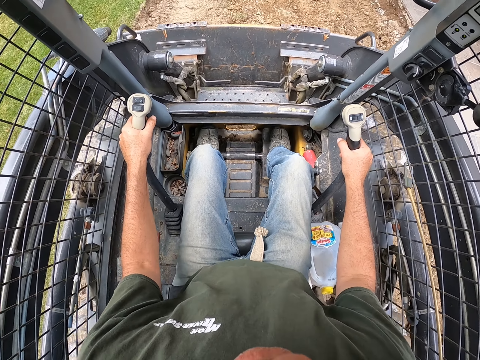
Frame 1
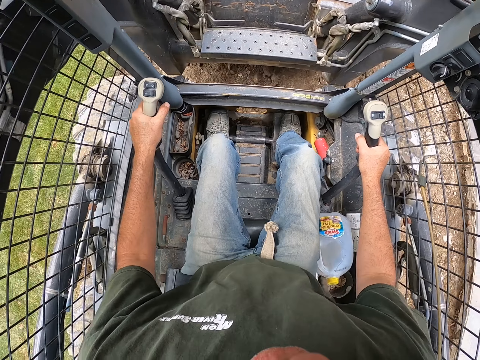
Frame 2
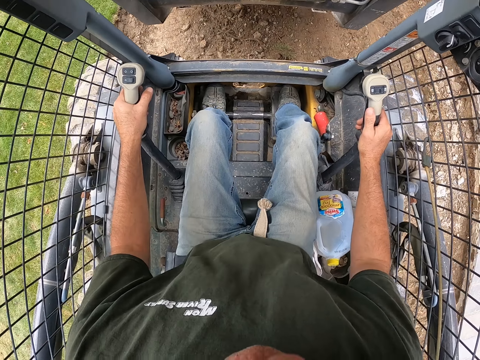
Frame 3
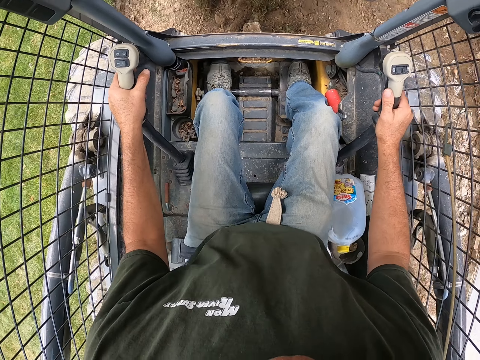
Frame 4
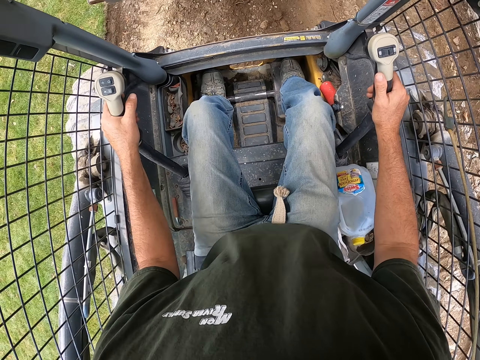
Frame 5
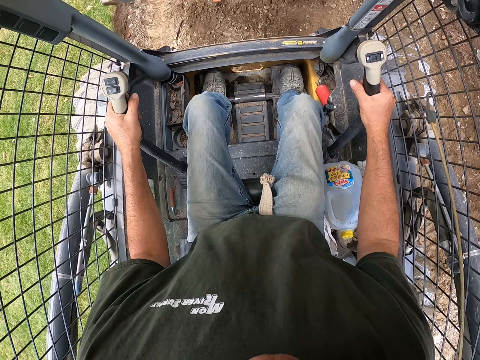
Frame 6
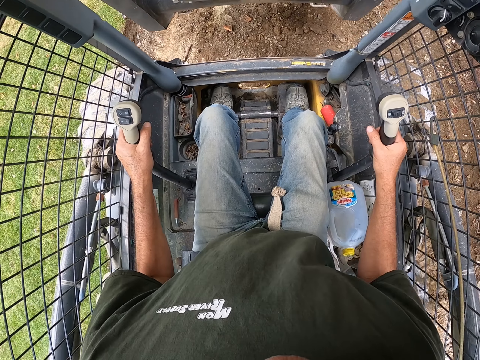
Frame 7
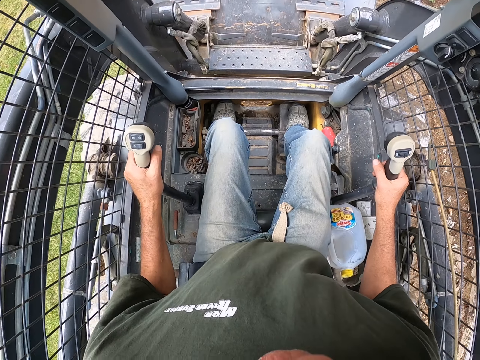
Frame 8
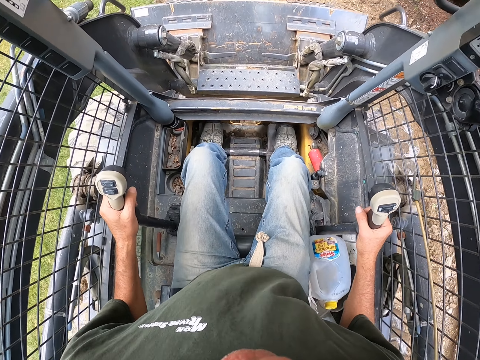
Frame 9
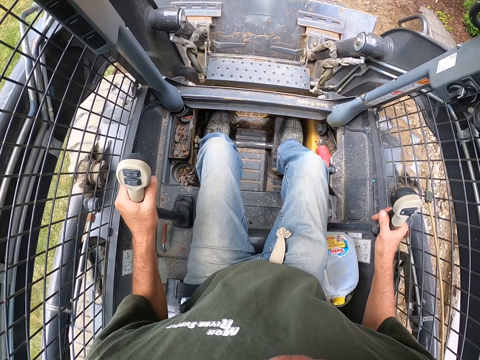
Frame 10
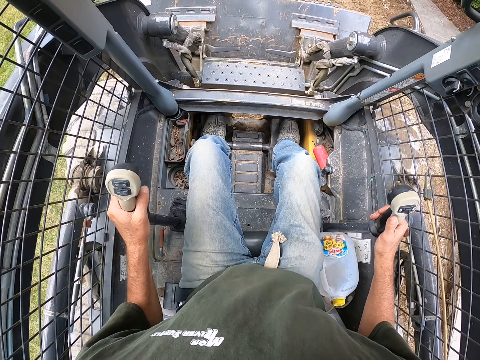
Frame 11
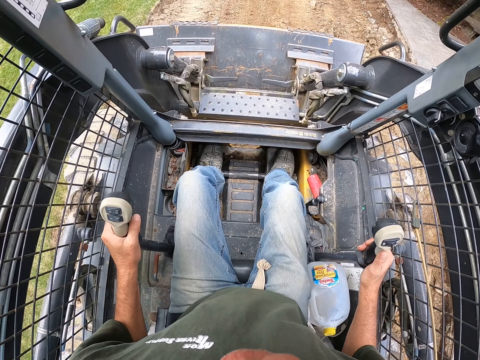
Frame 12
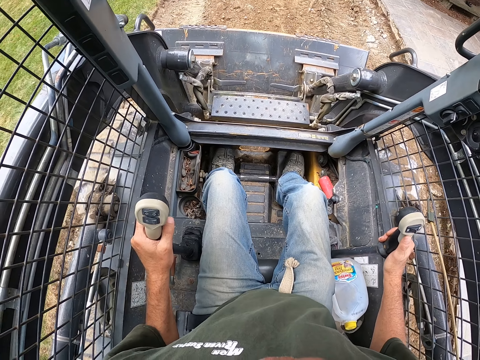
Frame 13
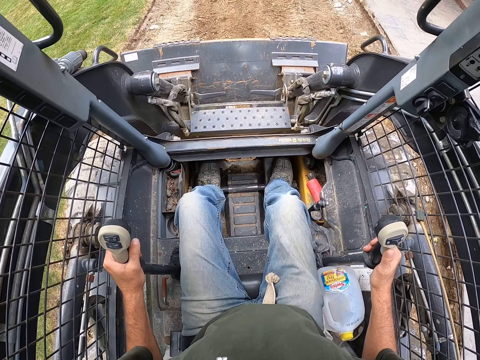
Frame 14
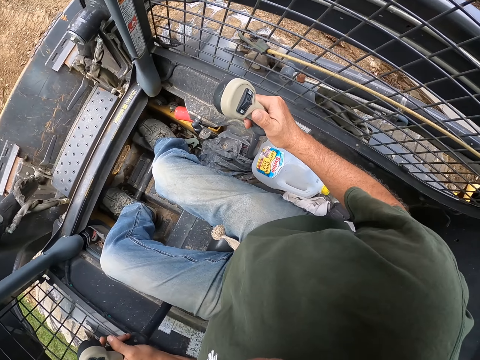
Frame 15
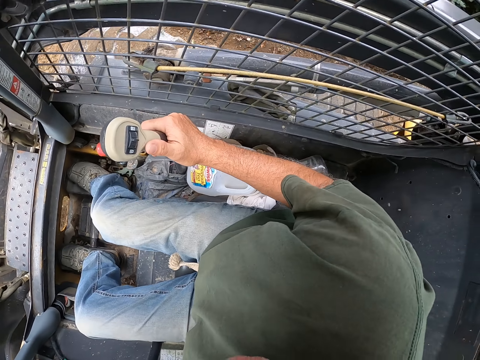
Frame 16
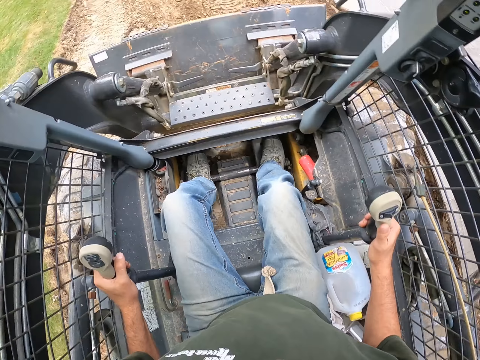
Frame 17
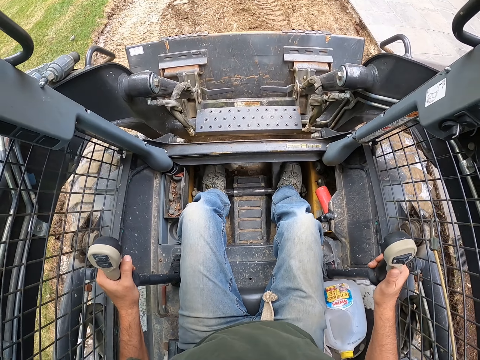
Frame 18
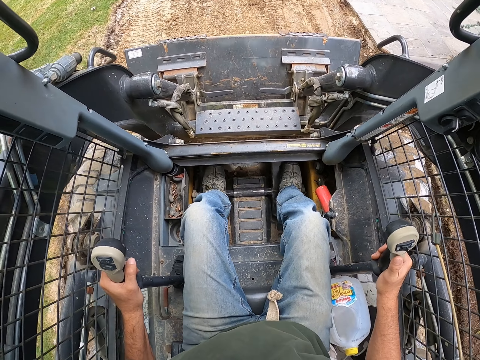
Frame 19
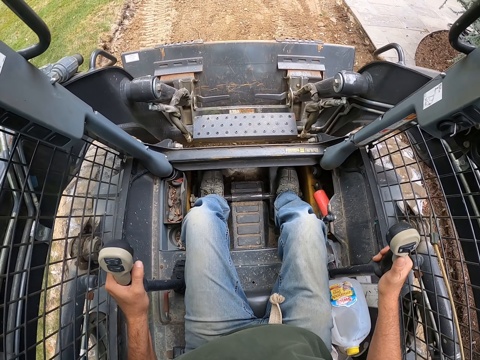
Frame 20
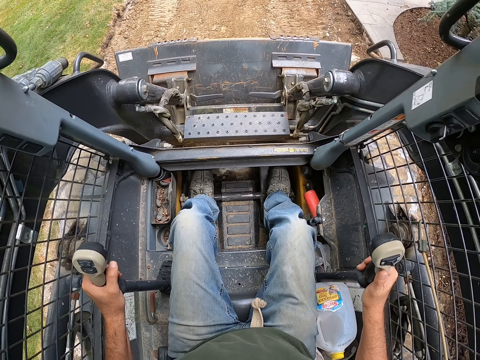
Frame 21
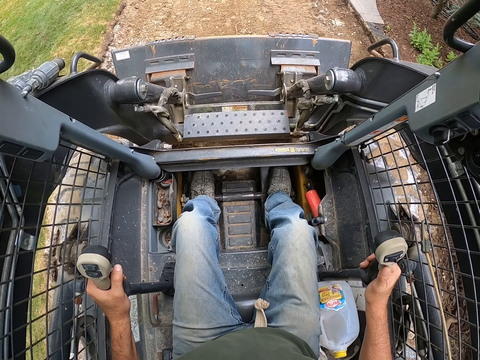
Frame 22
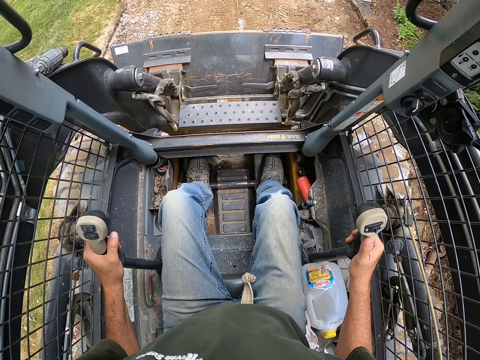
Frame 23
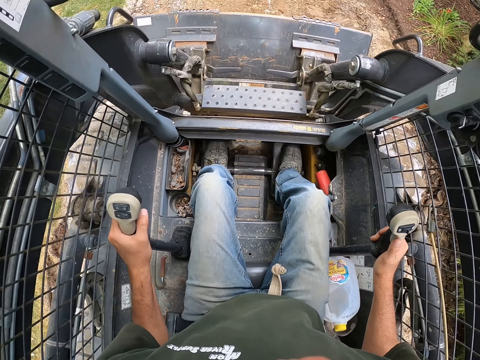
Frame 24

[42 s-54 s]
The camera wearer lifts up the bucket. They lower the bucket. They ride the ploughing vehicle backwards.

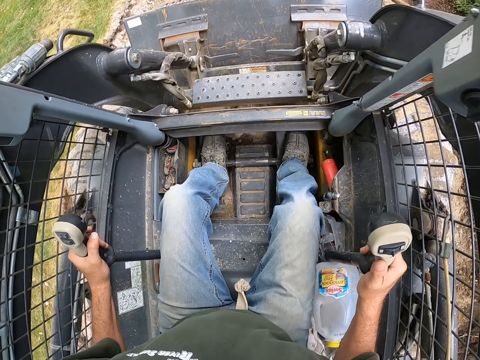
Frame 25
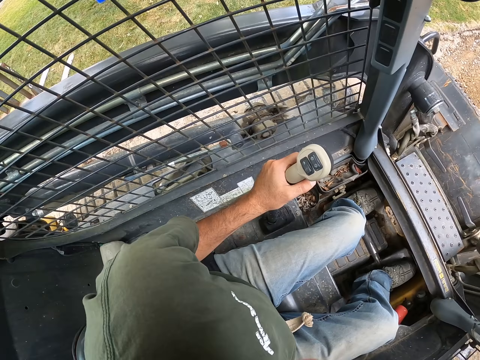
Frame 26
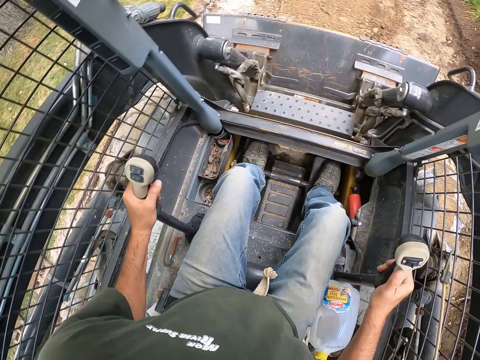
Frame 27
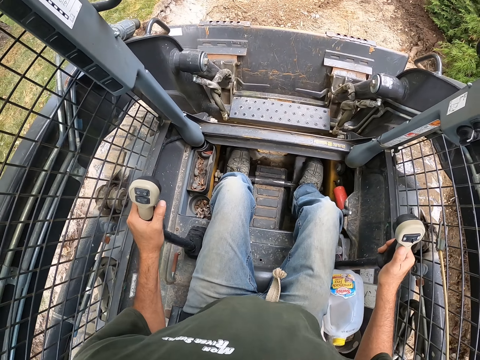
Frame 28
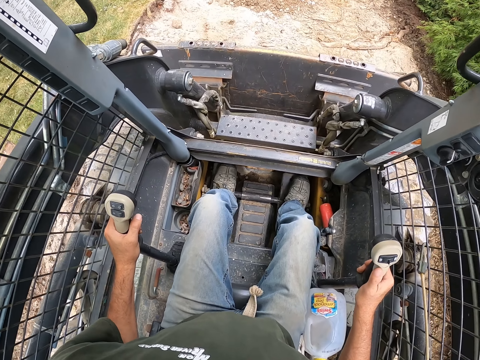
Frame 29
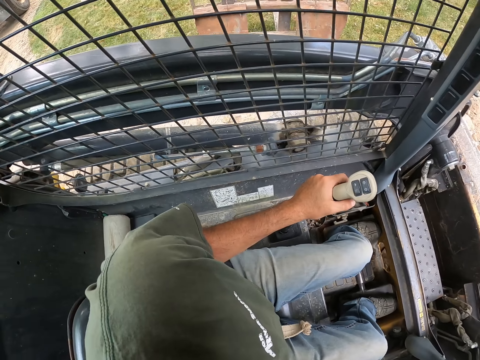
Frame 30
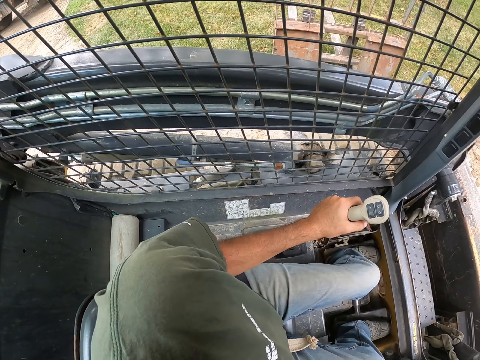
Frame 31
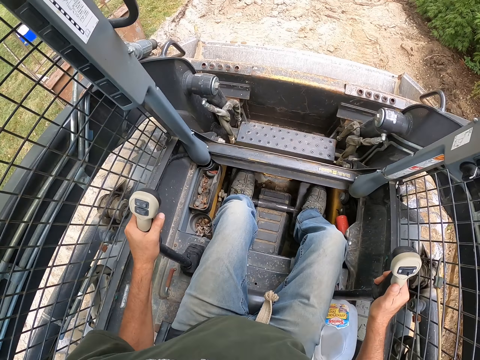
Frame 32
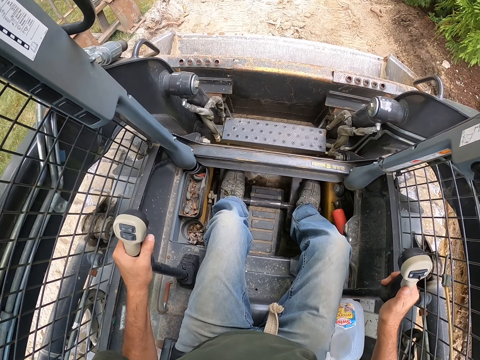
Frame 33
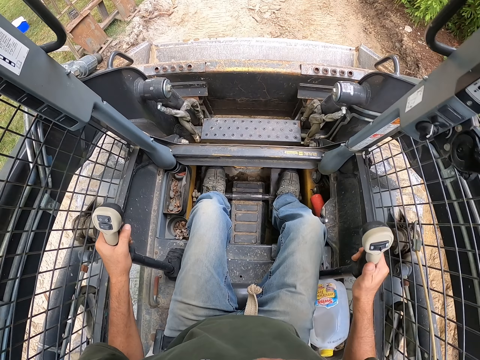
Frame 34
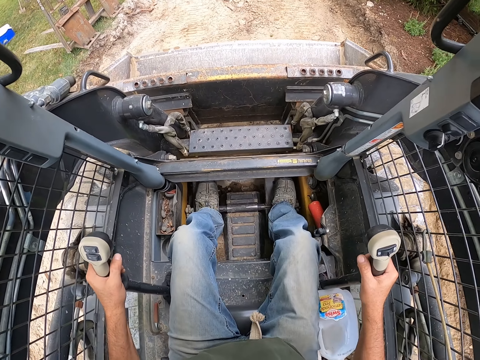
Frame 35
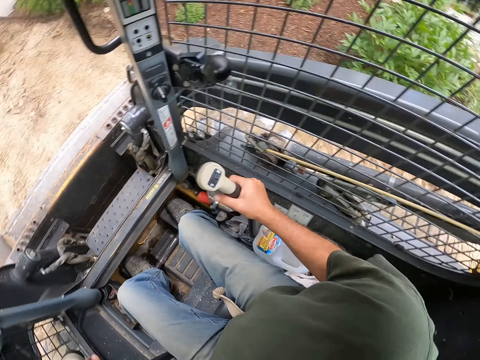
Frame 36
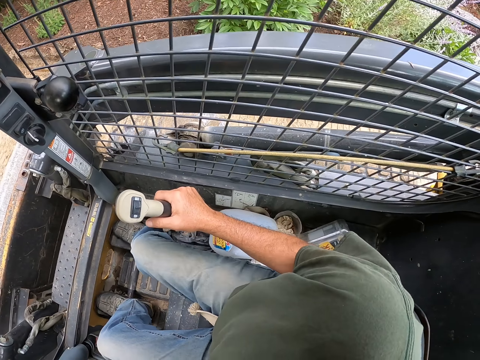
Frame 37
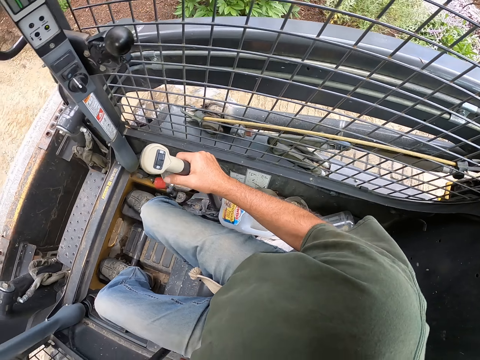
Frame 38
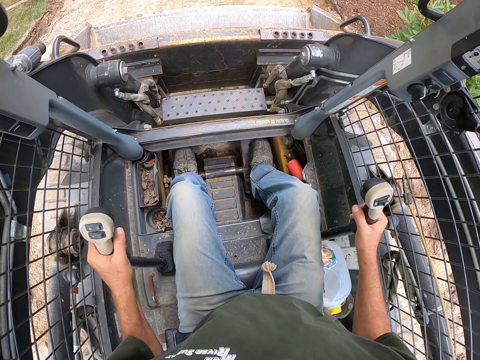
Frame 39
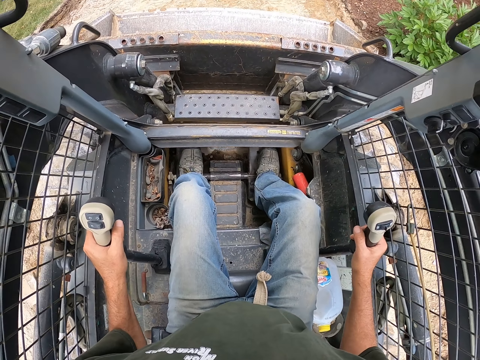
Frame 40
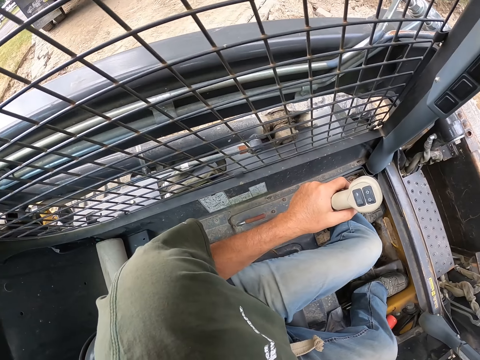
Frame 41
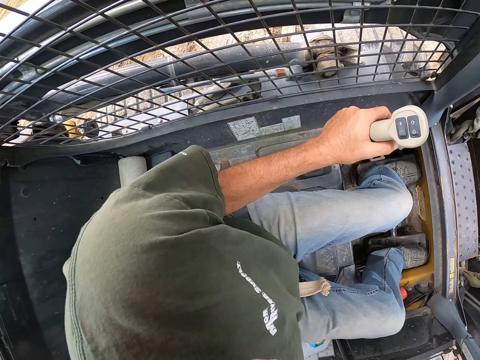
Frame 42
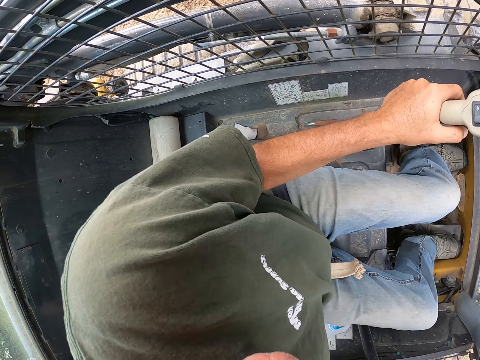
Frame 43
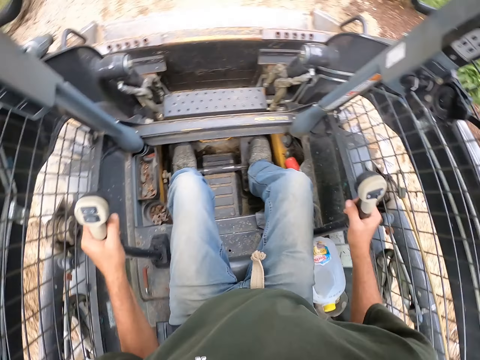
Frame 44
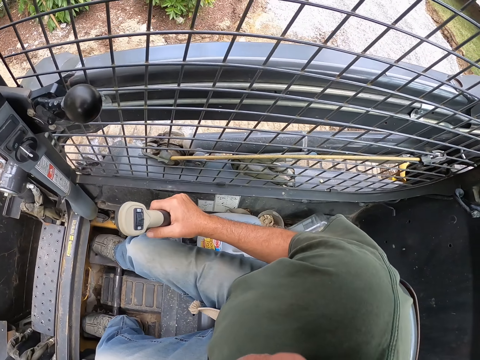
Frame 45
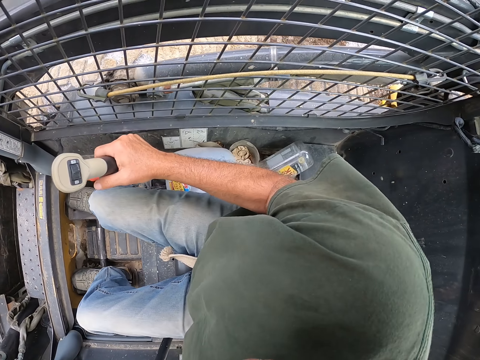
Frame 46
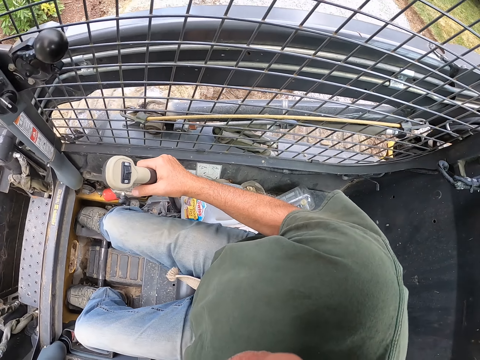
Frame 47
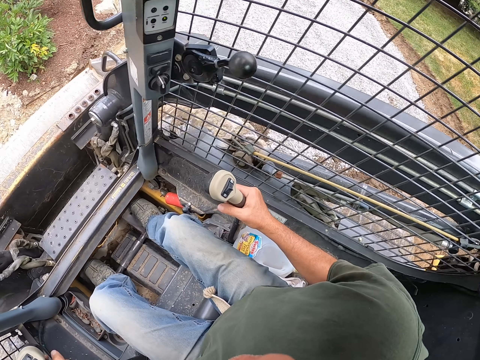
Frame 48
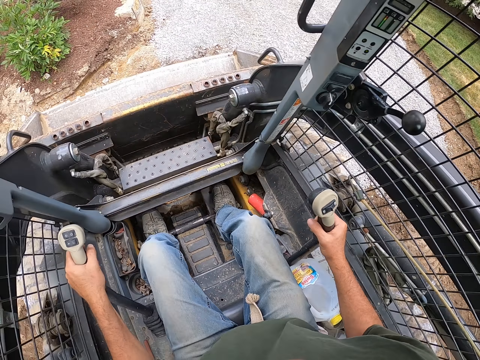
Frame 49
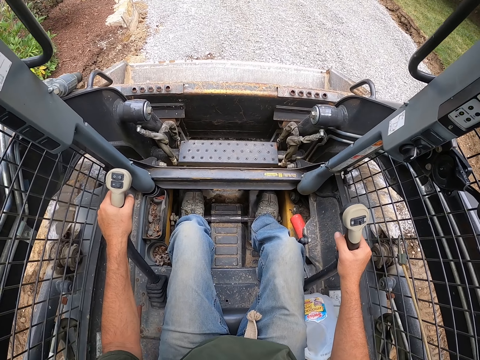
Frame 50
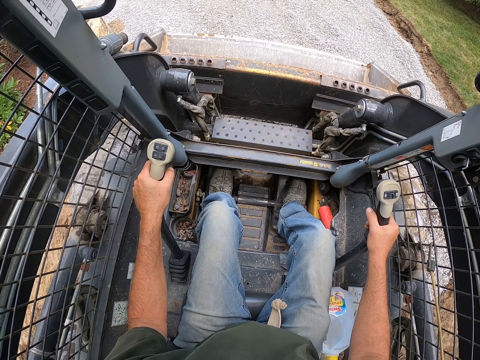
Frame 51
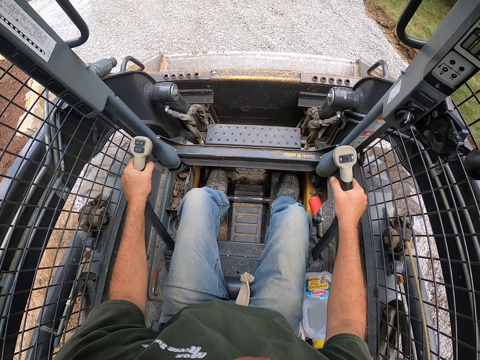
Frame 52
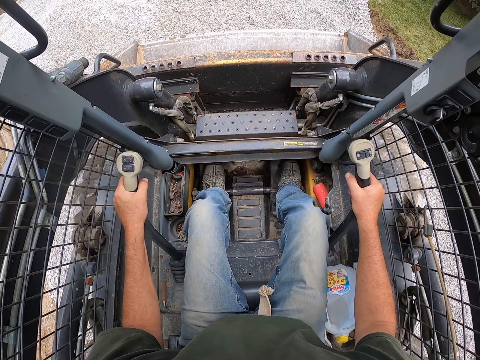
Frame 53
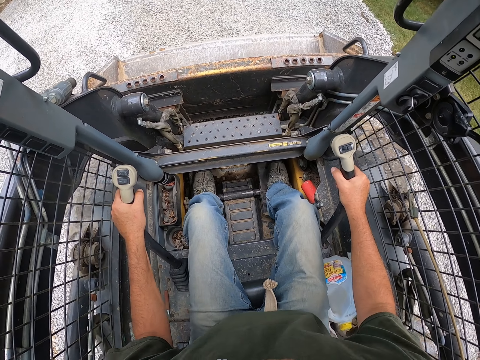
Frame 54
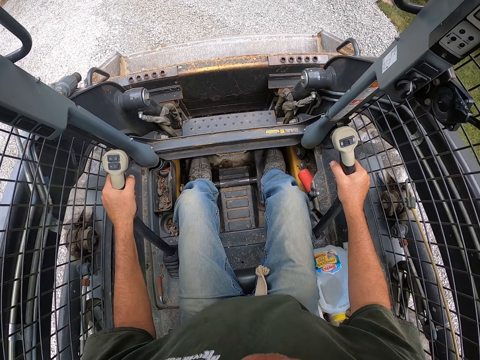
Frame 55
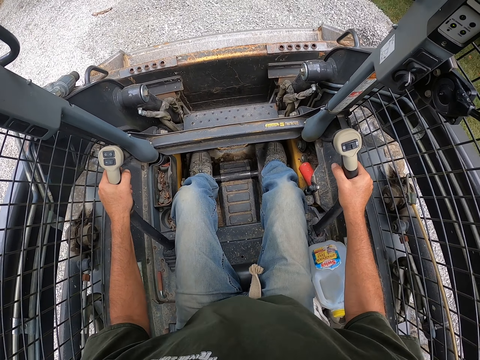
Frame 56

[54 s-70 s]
The camera wearer looks left. They look forward. They look left. They look forward. They look right. They look forward. They look left. They look right. They ride the ploughing vehicle forwards.
